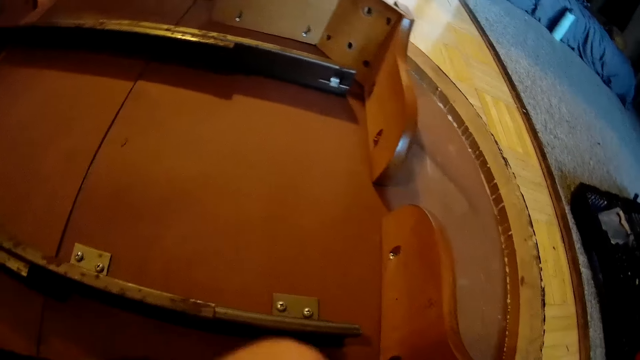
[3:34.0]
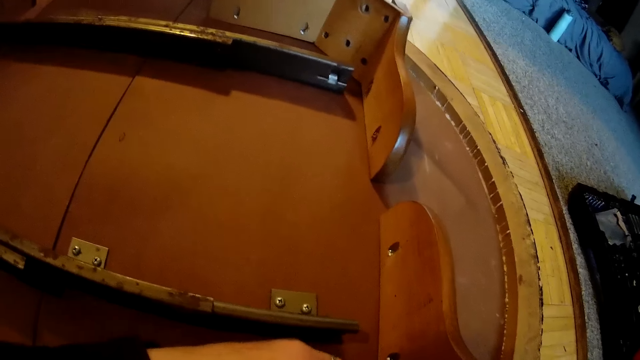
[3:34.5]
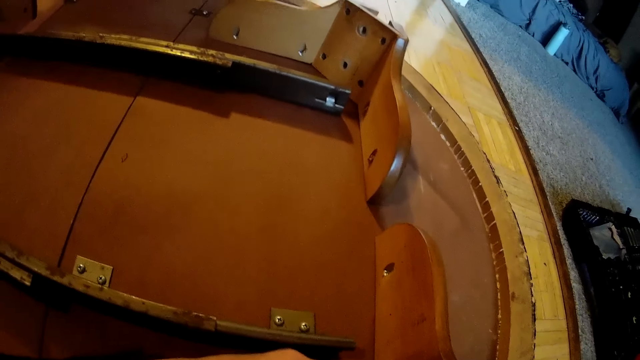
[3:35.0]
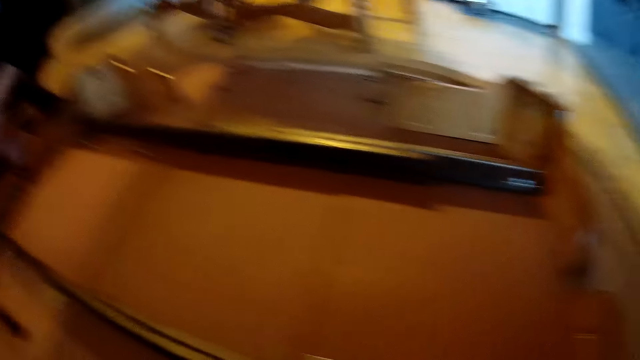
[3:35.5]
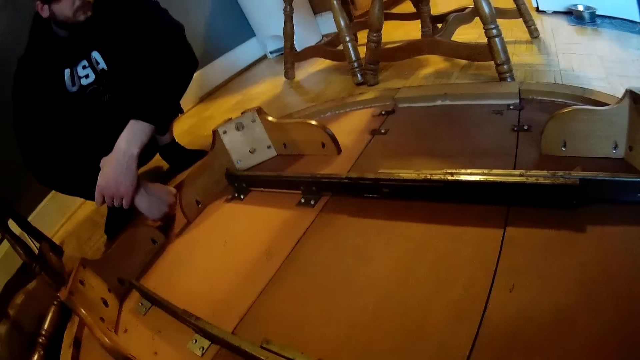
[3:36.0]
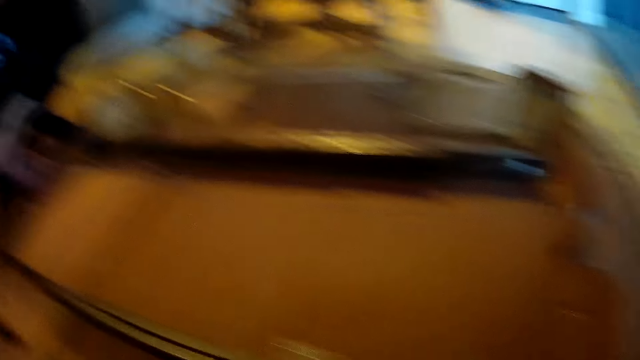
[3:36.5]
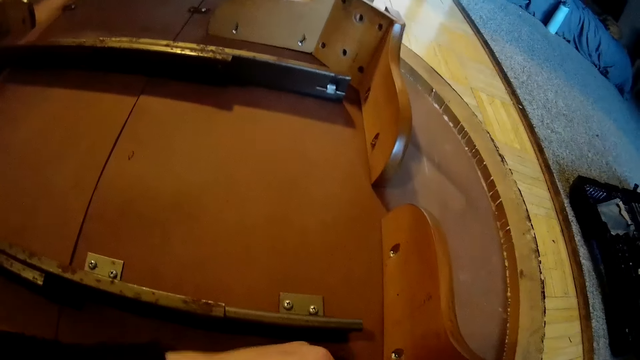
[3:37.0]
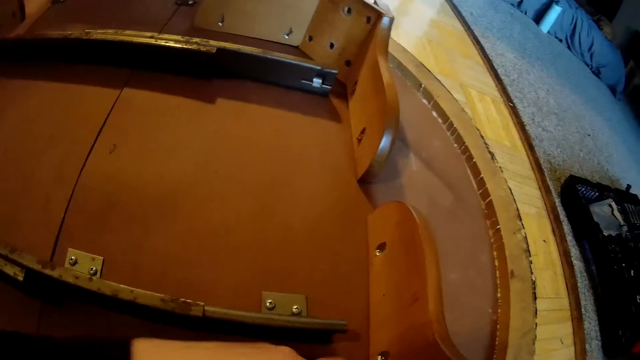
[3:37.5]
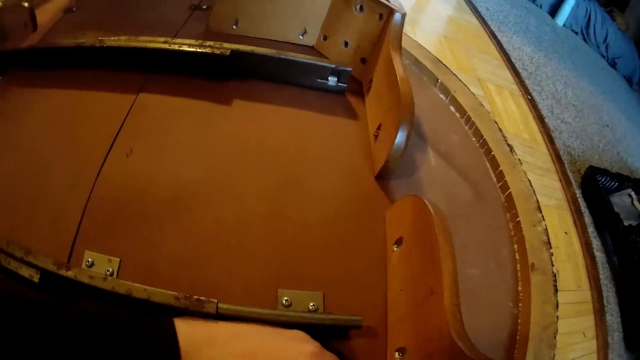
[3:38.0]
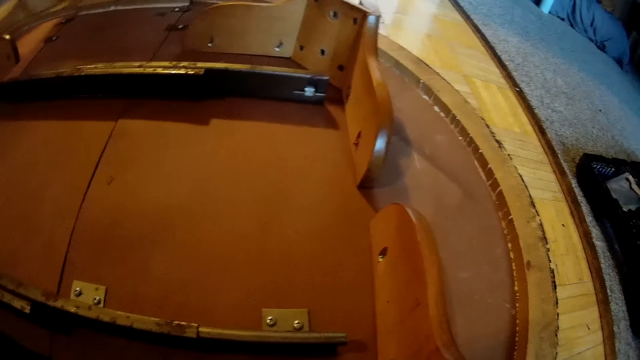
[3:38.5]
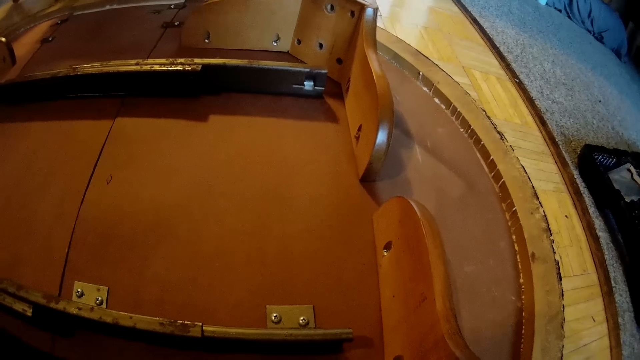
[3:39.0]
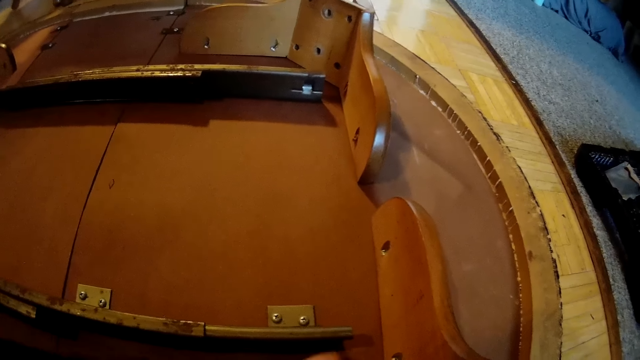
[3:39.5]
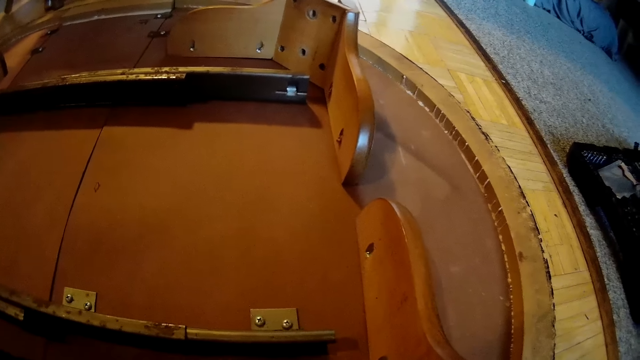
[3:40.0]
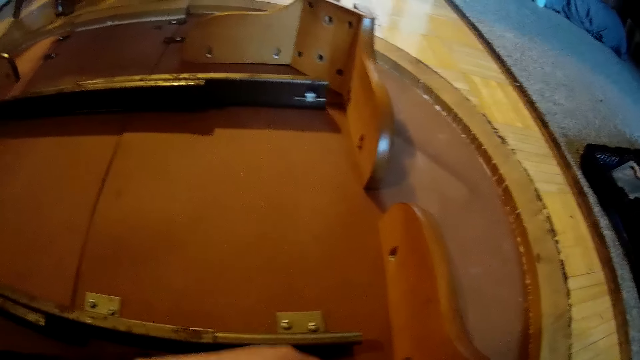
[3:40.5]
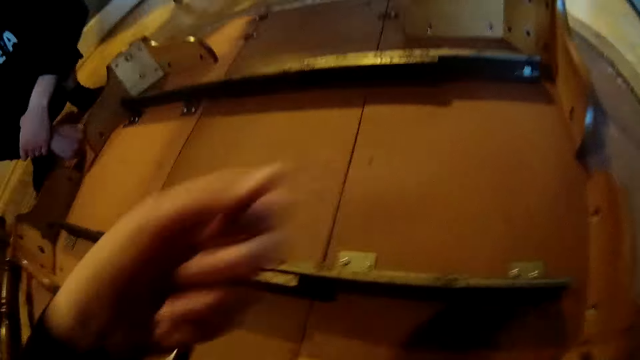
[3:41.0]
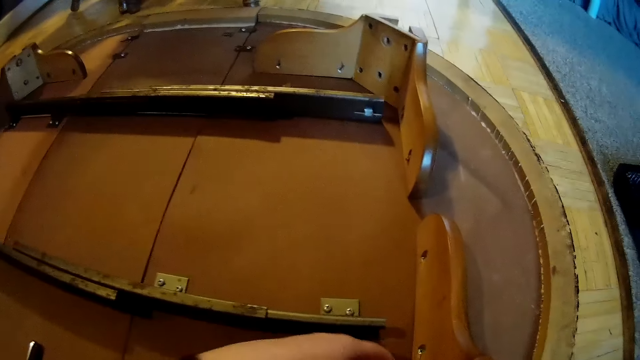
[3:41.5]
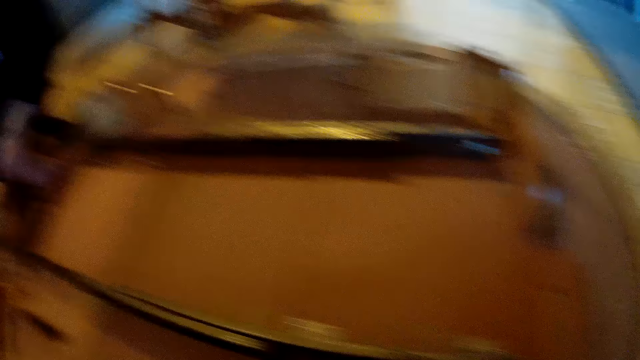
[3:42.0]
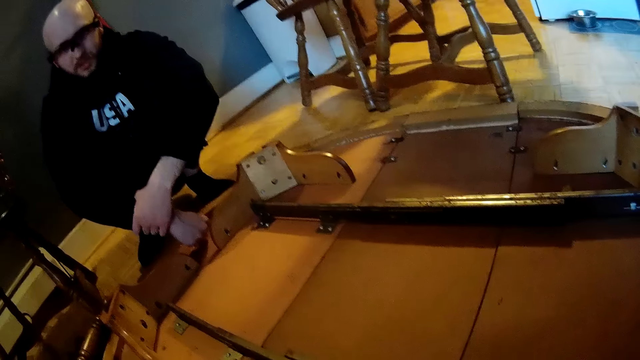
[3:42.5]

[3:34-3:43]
The camera wearer turns a bolt on the table with her left hand. She interacts with the man in the dining. She takes her left hand off the table.

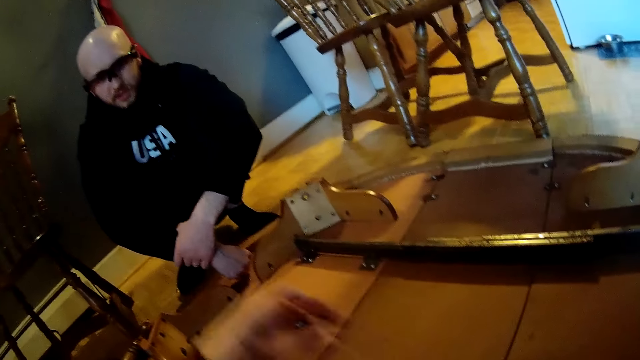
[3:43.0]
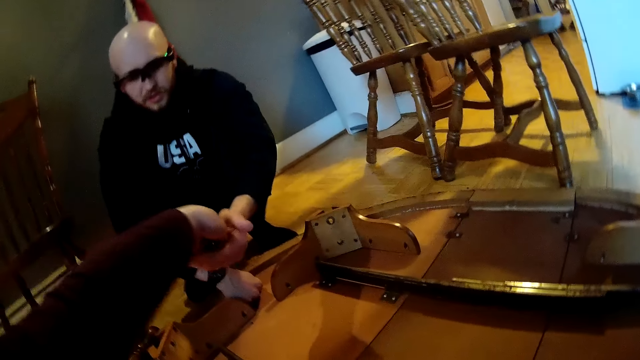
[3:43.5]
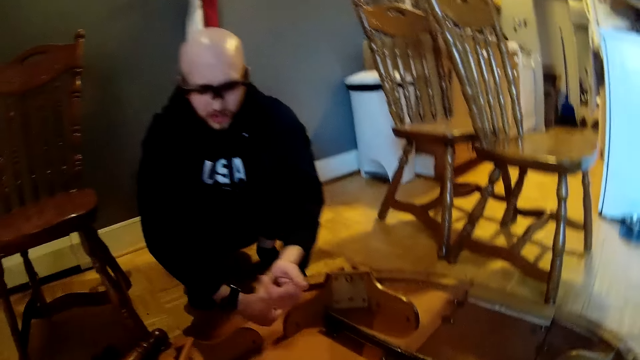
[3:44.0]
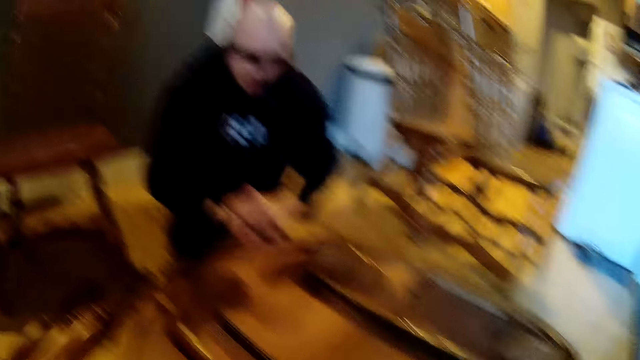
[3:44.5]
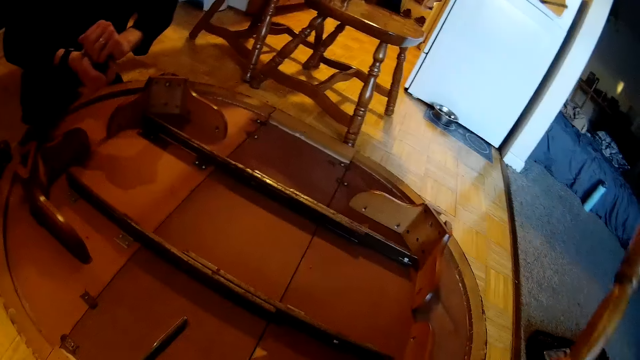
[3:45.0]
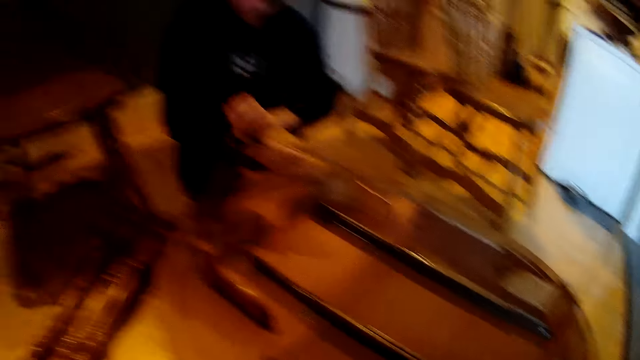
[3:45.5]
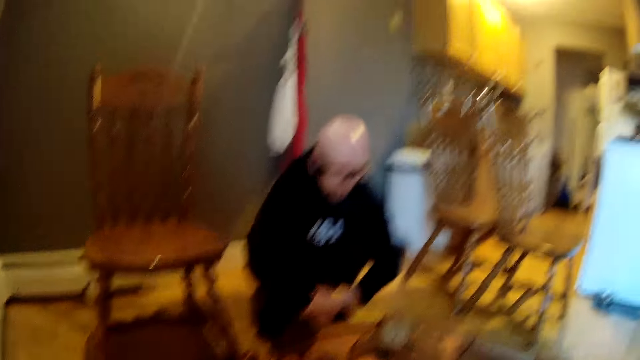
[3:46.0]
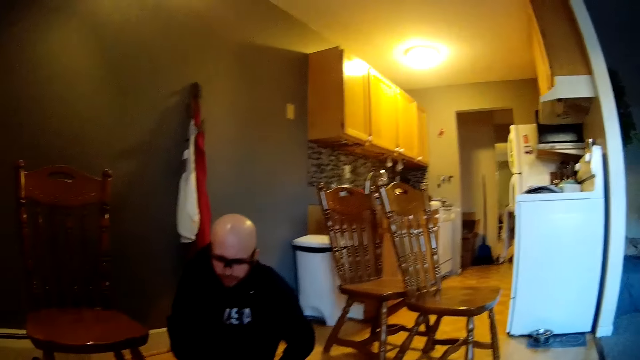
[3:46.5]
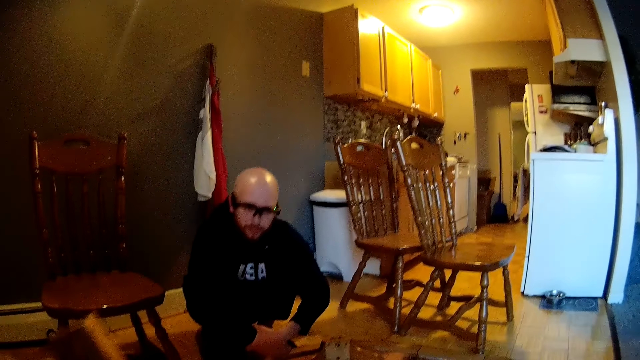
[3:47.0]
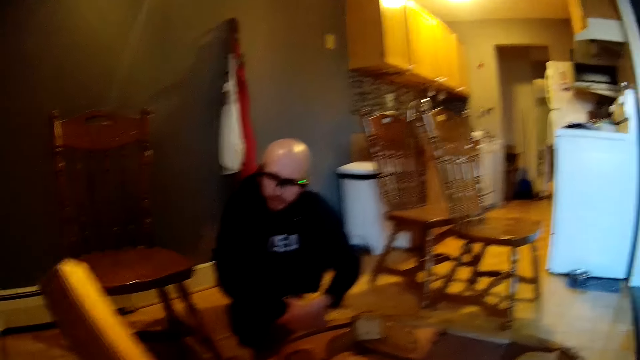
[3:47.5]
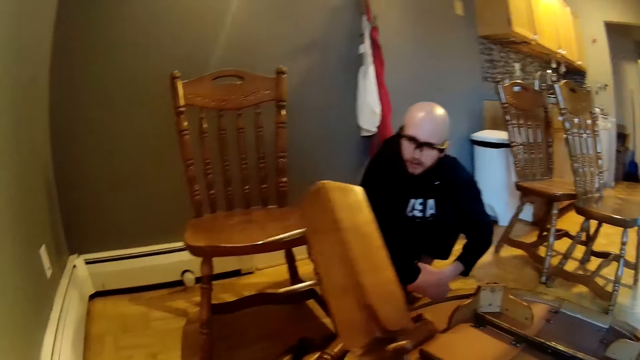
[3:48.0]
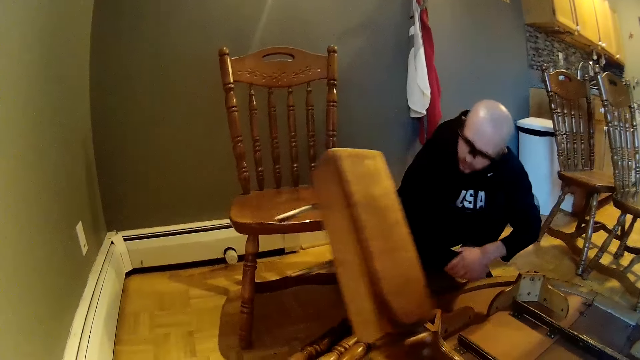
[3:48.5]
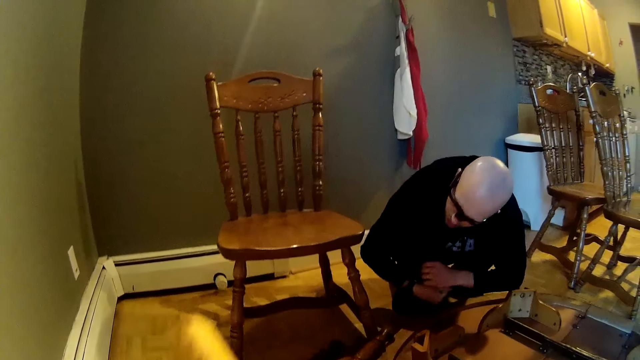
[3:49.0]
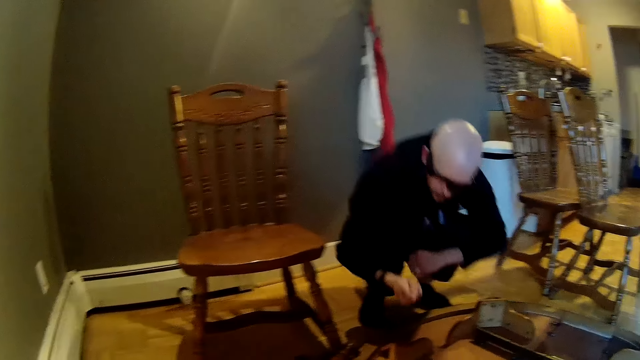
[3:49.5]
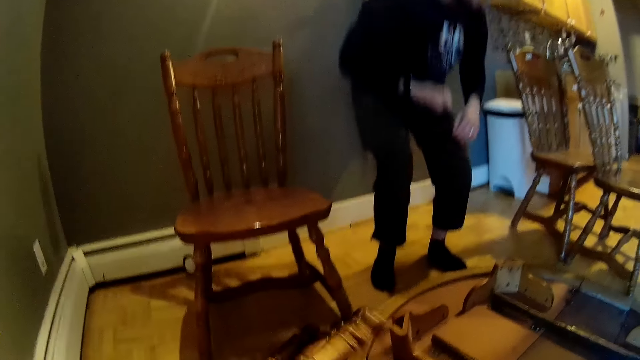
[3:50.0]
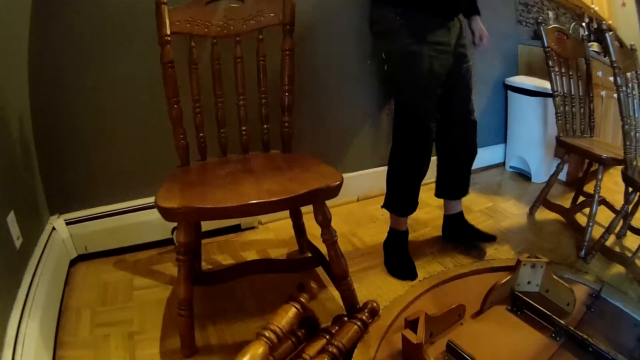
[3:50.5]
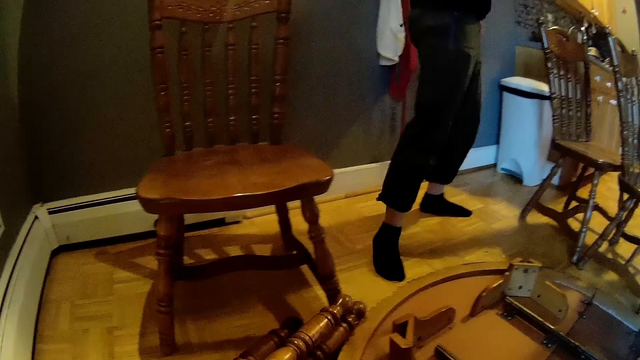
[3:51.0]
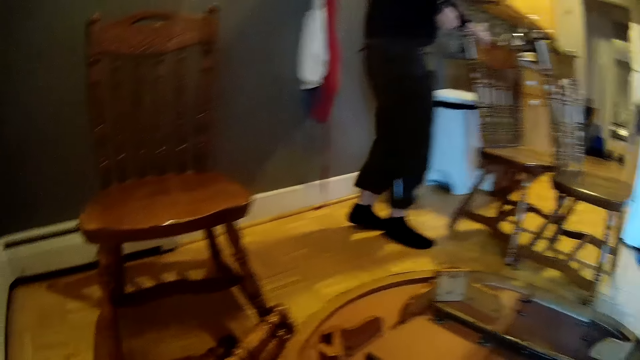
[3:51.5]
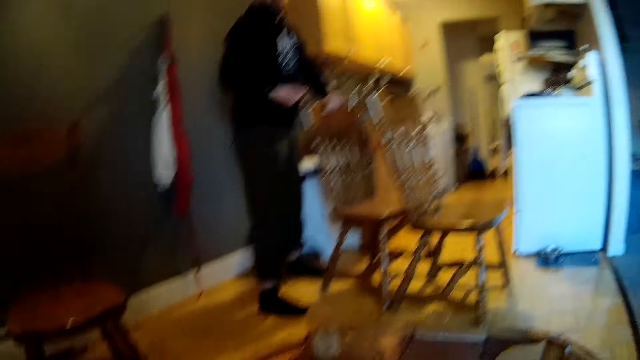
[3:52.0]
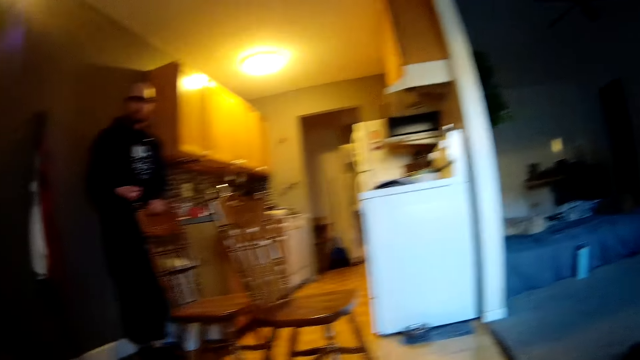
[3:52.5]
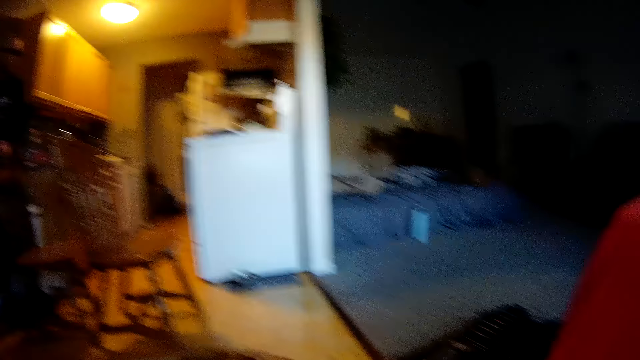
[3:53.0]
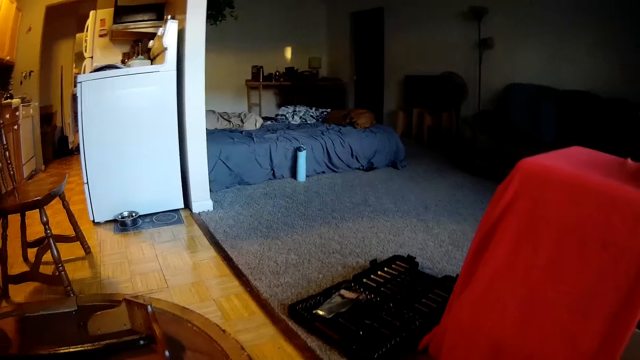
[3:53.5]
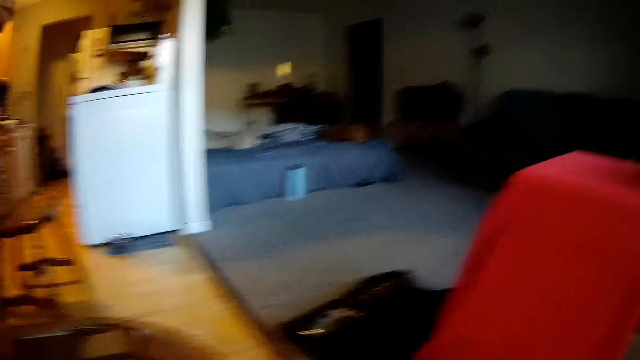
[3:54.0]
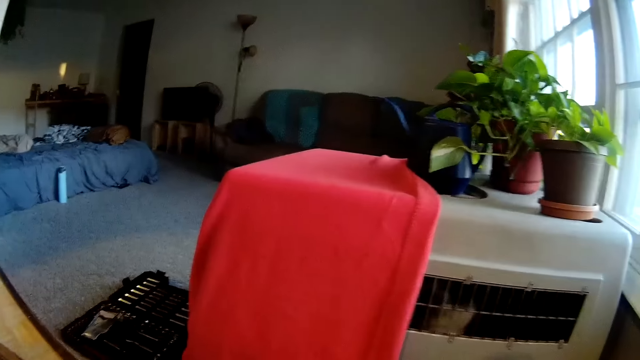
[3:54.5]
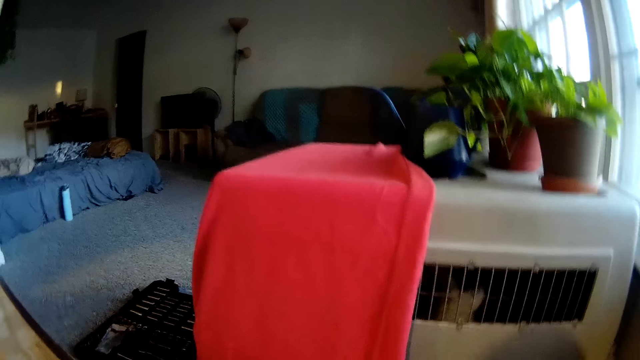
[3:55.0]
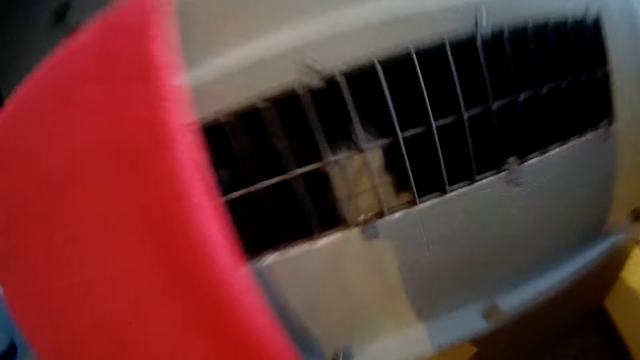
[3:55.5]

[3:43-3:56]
The camera wearer hands some bolts in her left hand to the man. The man moves the bolts from his left hand to his right hand. The camera wearer interacts with the man in the dining. The man stands to his feet. The camera wearer places the leg of the table on the floor on top of each other. The man moves away from the dining, walks around the room and interacts with the camera wearer. The camera wearer looks around the room.
